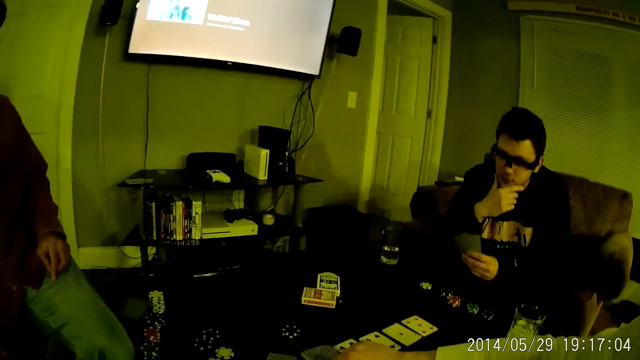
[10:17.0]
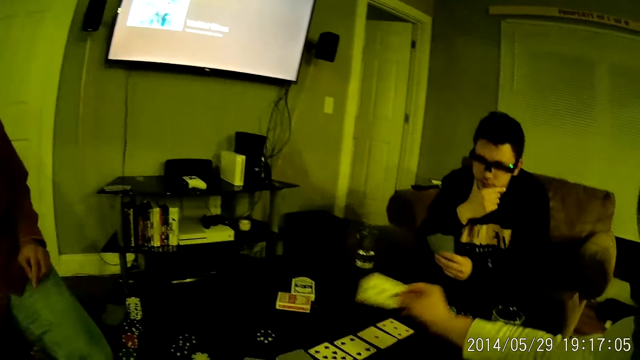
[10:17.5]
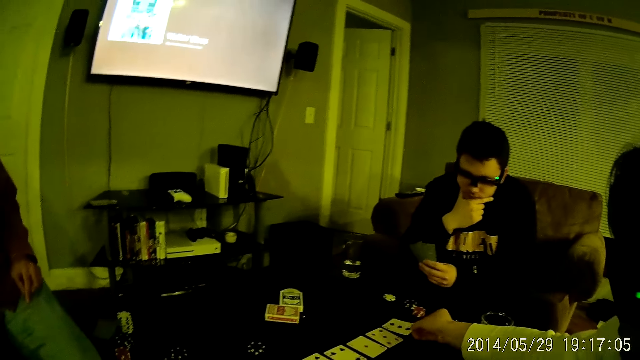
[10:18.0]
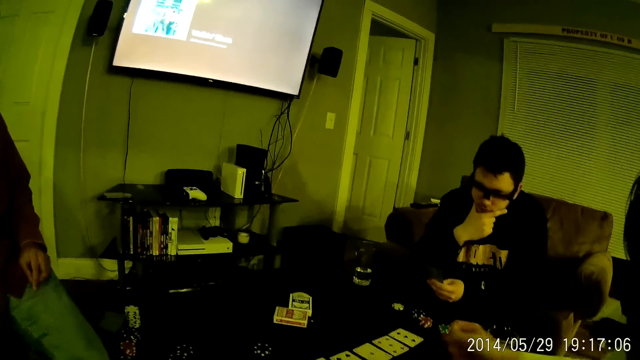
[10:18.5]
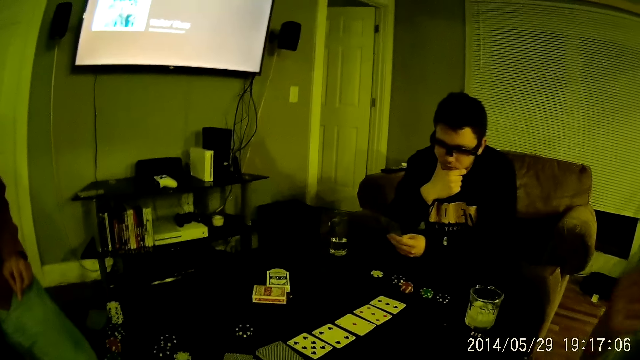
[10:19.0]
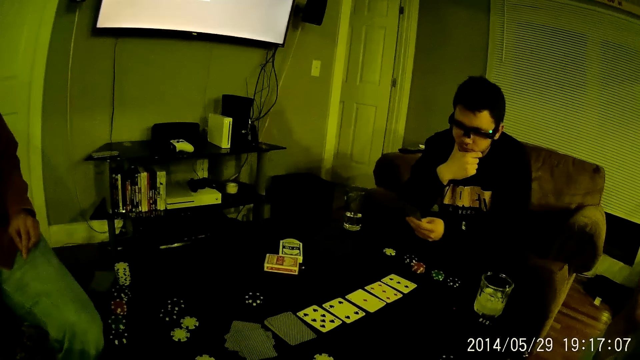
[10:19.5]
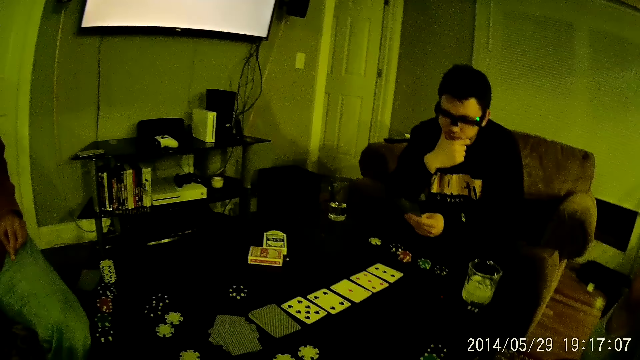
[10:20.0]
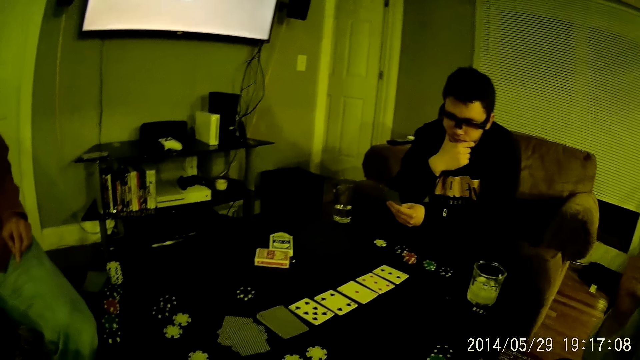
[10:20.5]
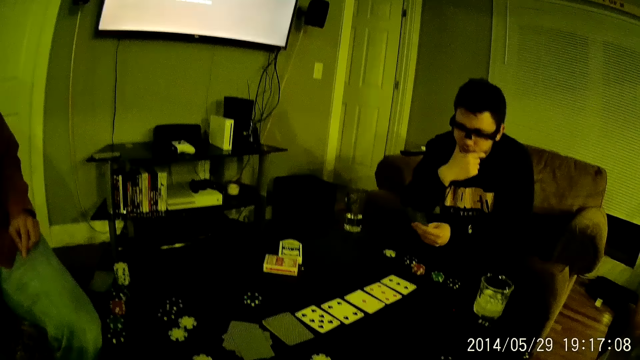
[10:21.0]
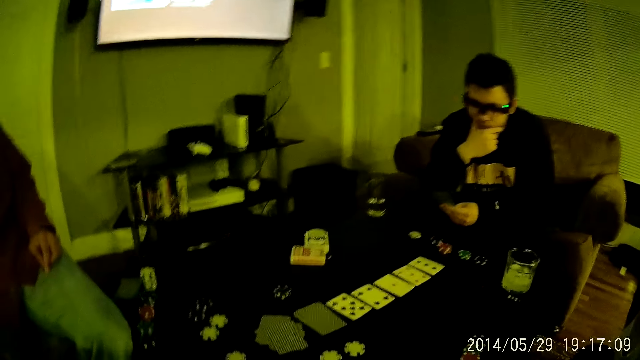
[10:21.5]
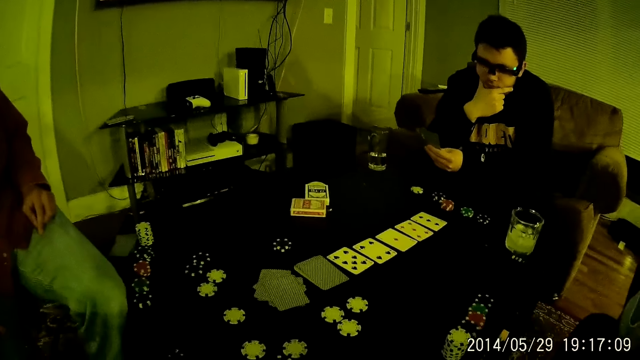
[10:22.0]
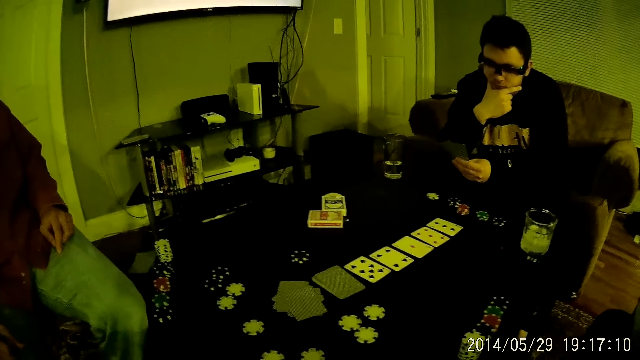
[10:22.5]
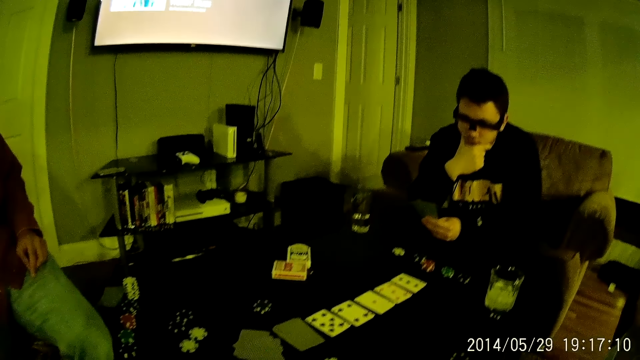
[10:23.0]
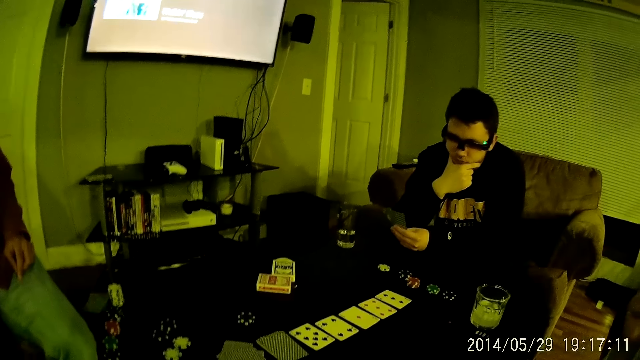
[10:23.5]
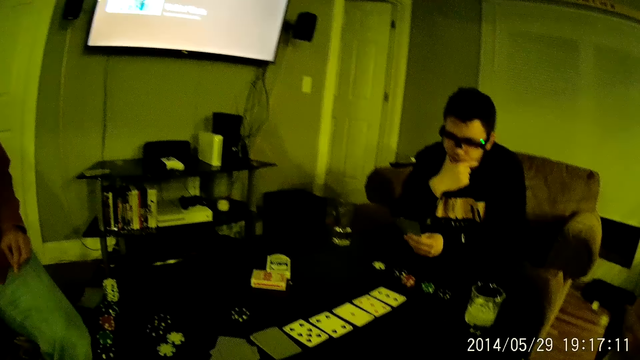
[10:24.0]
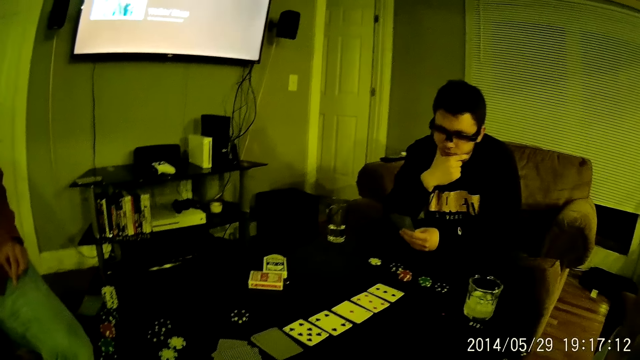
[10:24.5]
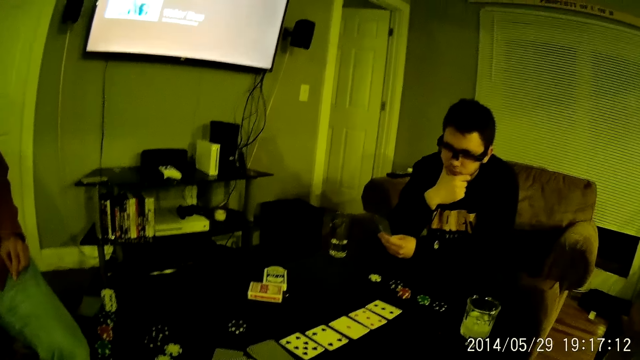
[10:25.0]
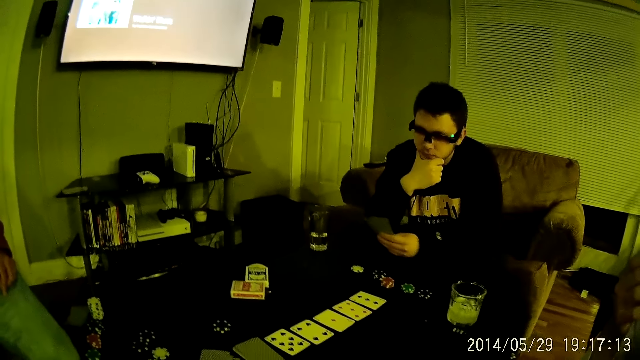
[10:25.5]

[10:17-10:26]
A man places a card on the table with his right hand. The man moves the card on the table. The camera wearer stares at the puzzle pieces and the cards on the table.

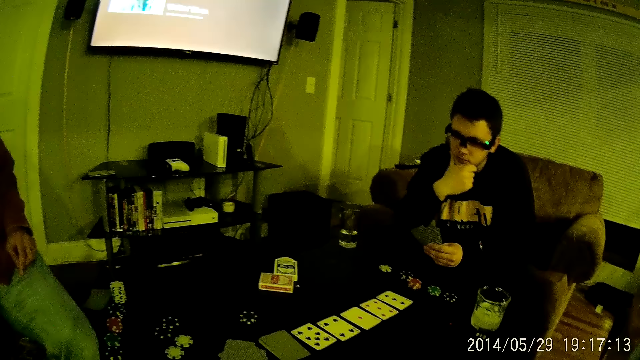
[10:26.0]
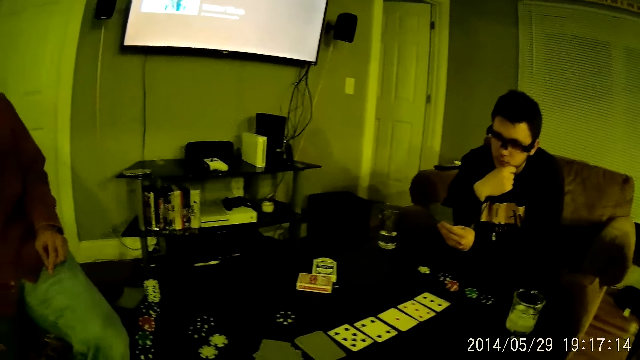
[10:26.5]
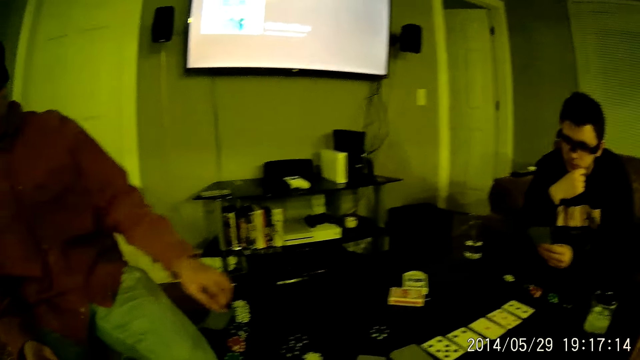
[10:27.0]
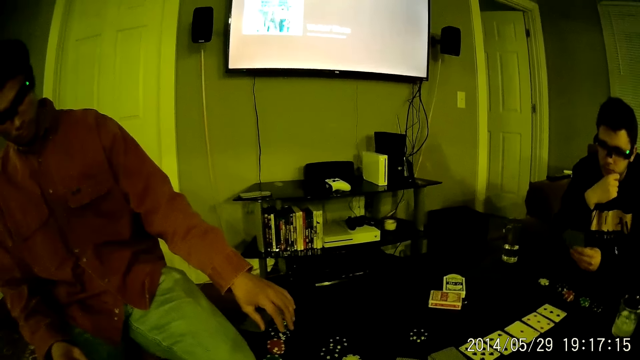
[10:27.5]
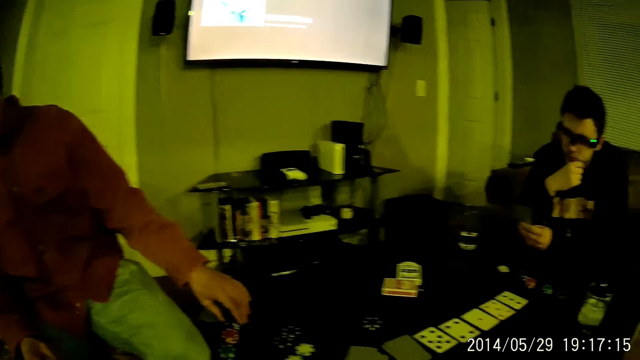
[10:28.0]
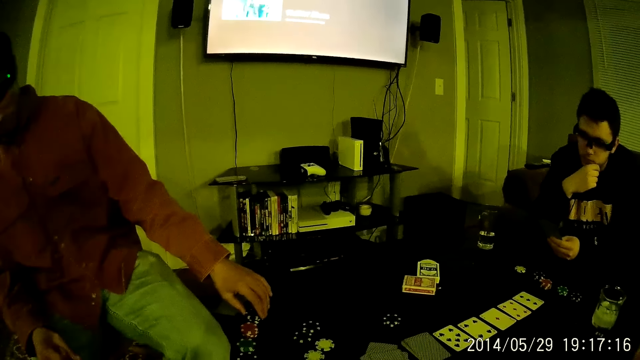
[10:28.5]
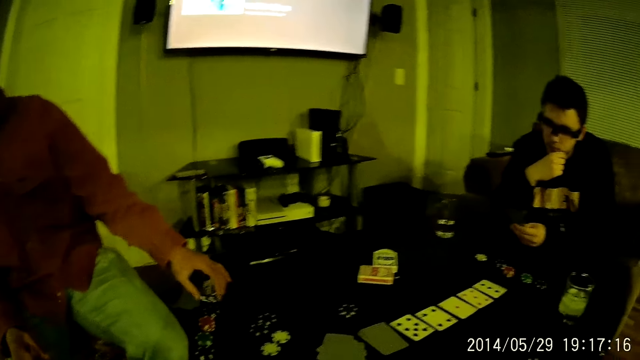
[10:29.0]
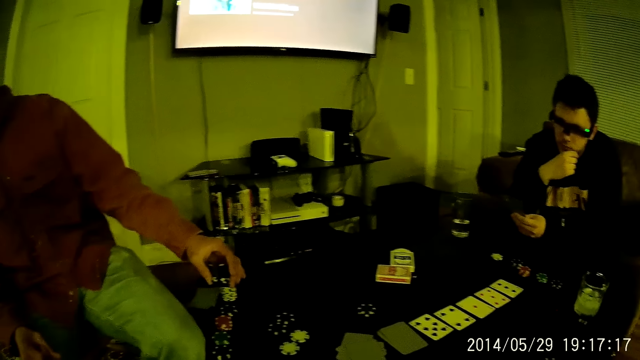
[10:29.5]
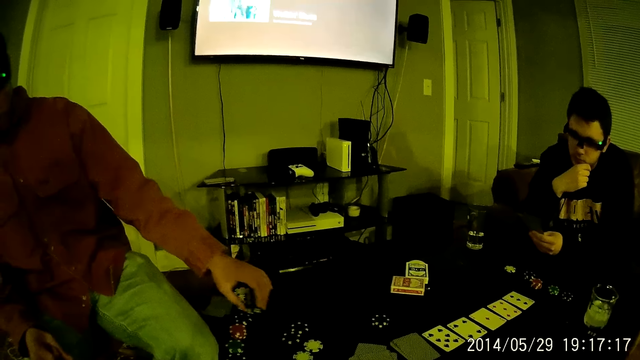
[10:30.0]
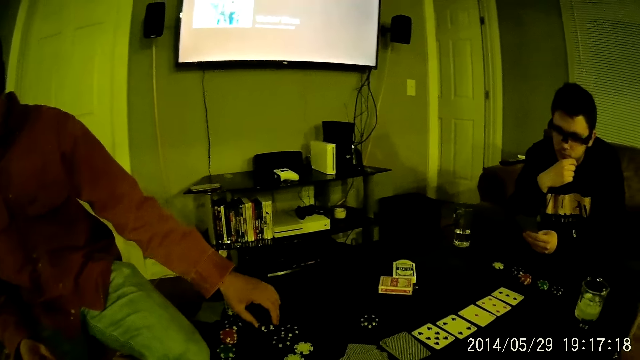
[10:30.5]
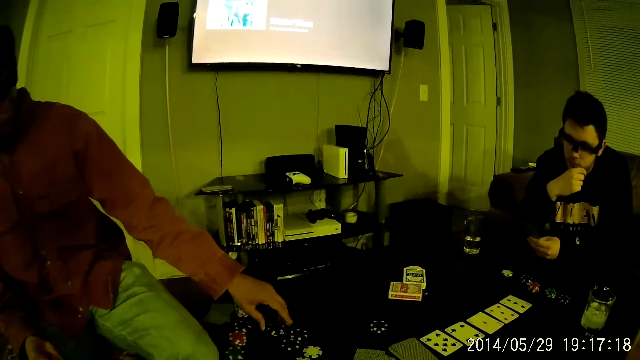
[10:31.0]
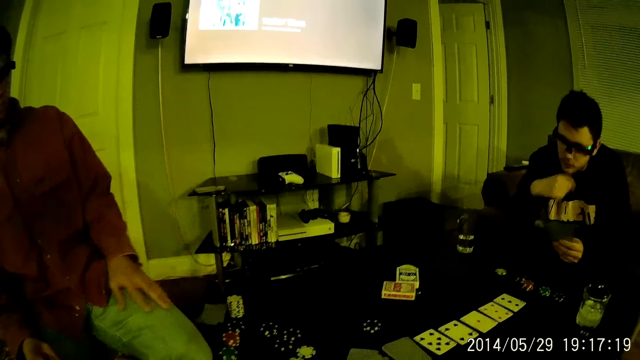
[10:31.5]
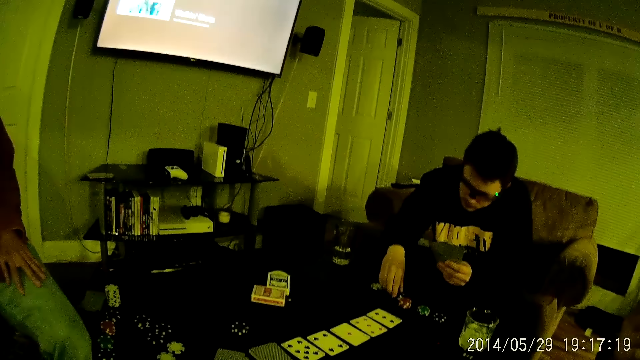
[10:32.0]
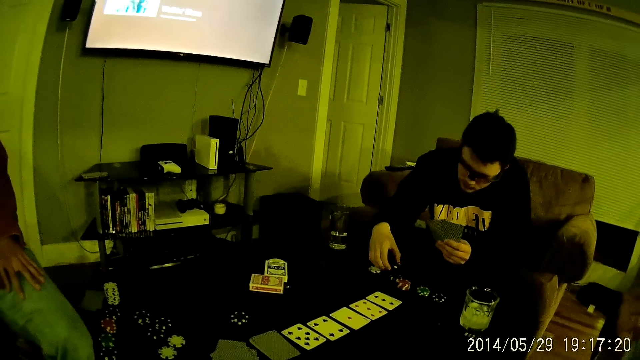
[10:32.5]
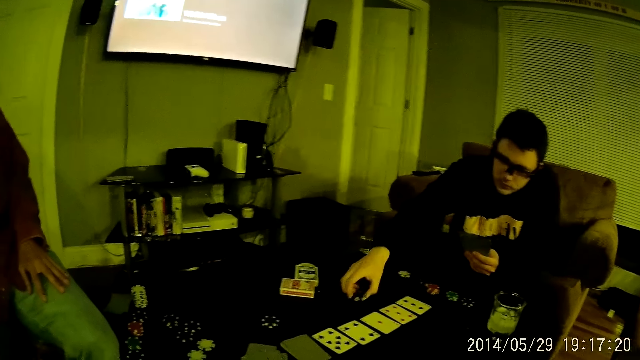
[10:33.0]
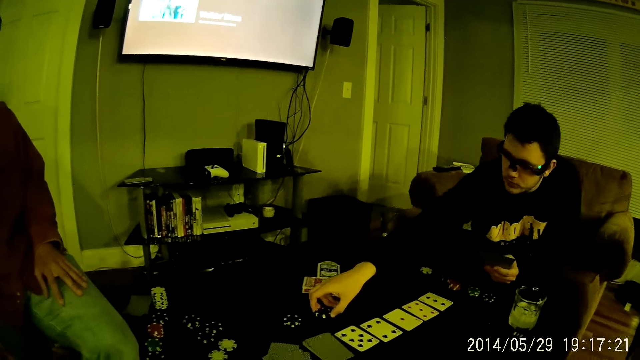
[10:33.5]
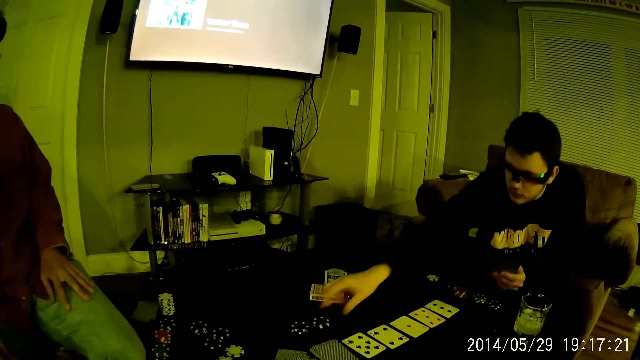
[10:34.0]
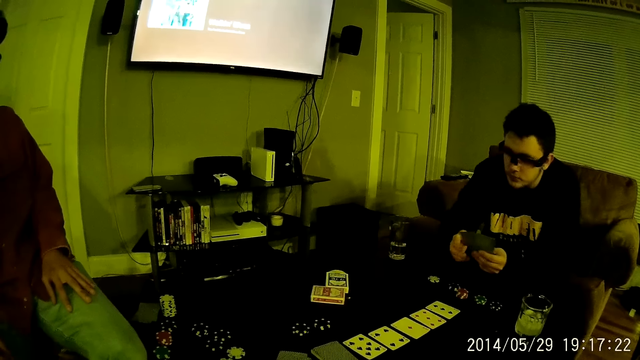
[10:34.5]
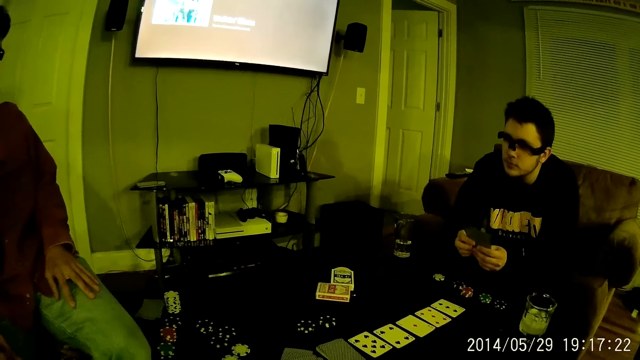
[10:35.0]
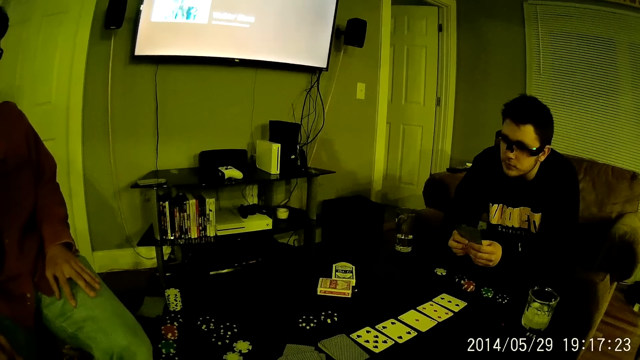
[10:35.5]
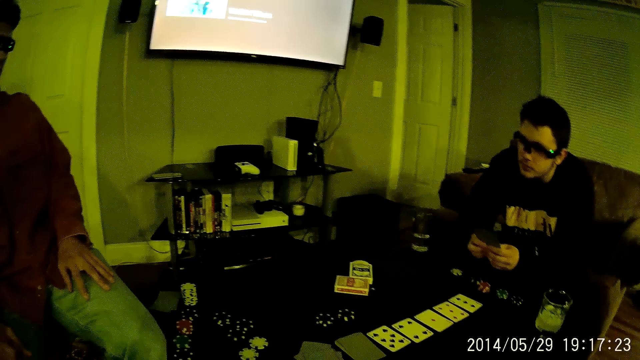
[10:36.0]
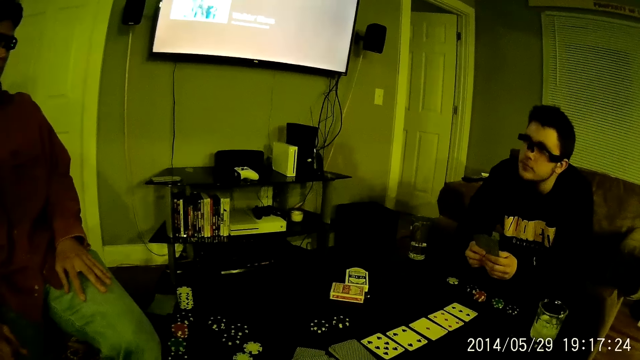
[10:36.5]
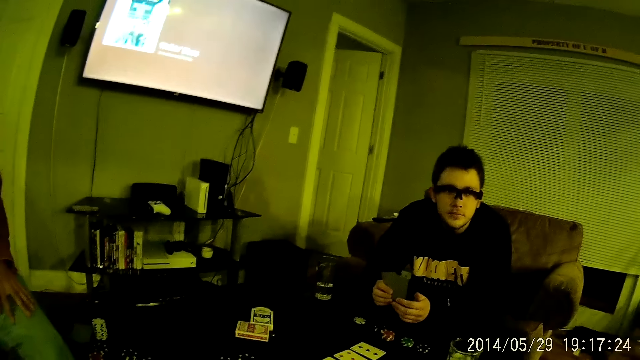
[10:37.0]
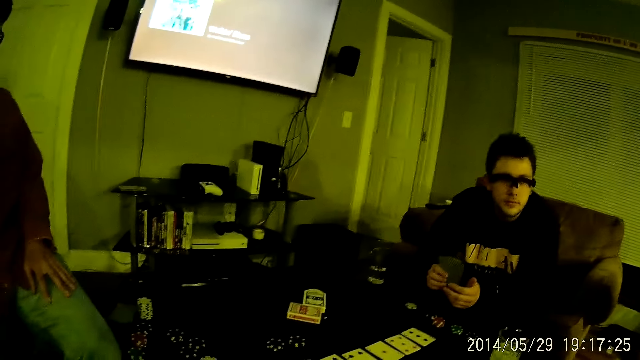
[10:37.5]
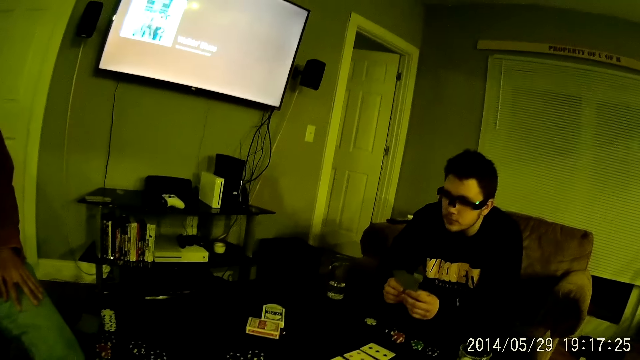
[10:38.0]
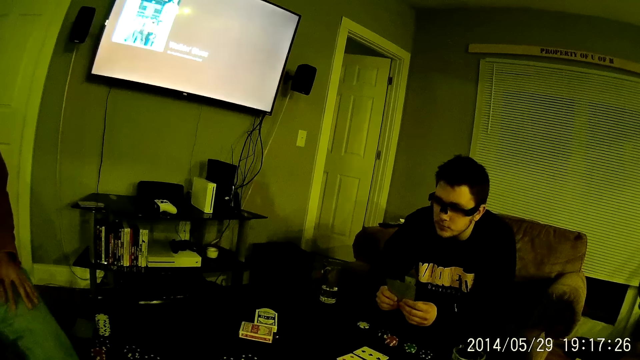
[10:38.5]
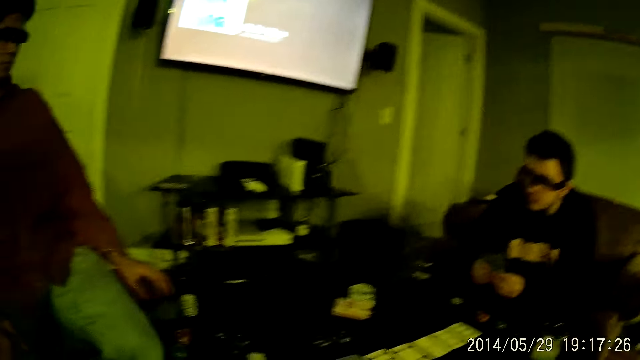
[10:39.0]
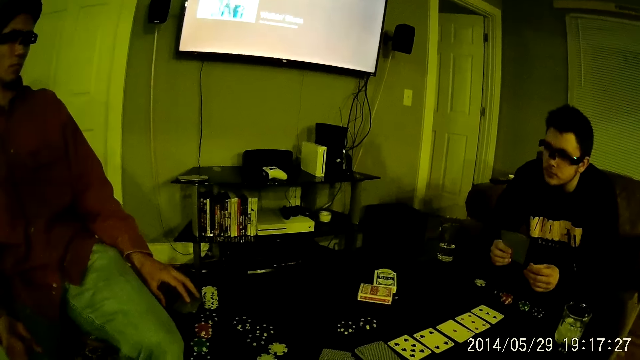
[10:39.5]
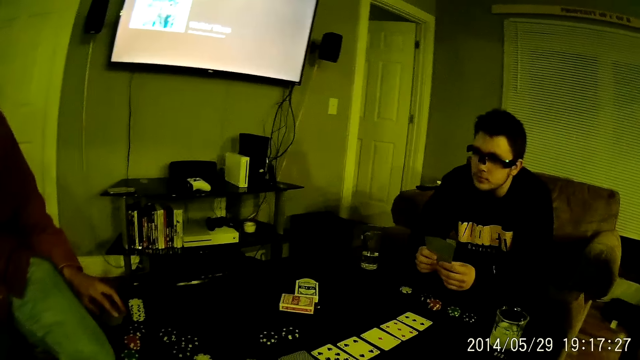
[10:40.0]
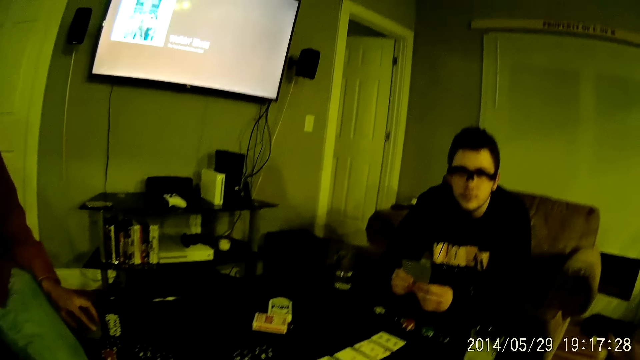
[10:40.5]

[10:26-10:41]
A man picks a casino chip from the table with his left hand. A person moves a puzzle piece on the table. The man places the casino chip in his left hand on the table. Another man removes his right hand from his jaw. He picks a casino chip from the table with his right hand. Another person moves a puzzle piece on the table. The camera wearer stares at the puzzle pieces and the cards on the table. The first man removes his left hand from his lap.
